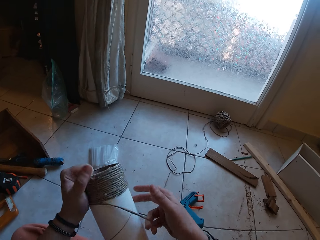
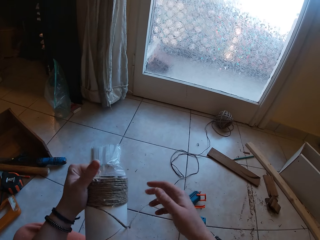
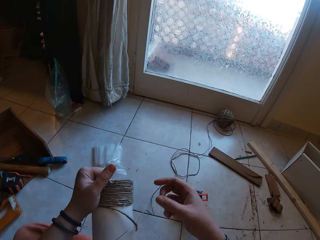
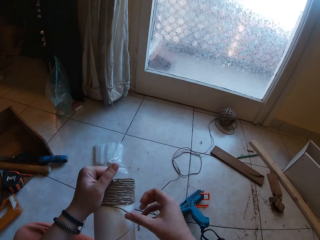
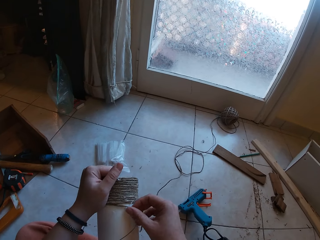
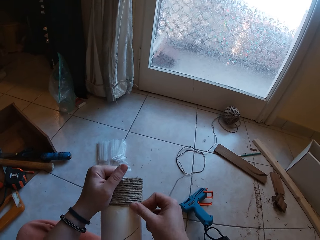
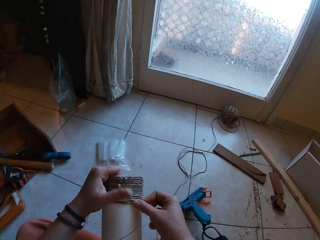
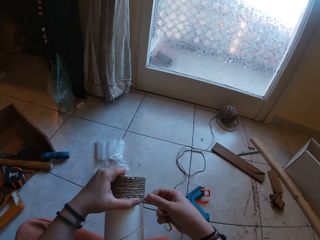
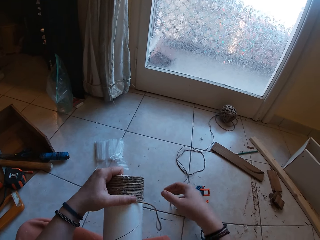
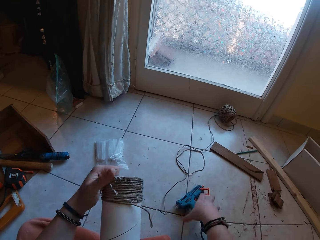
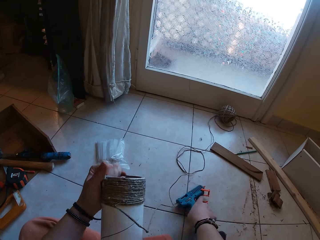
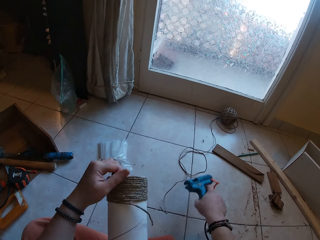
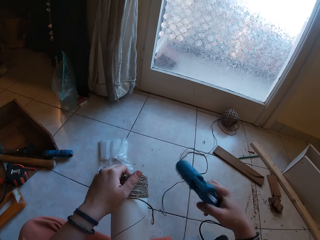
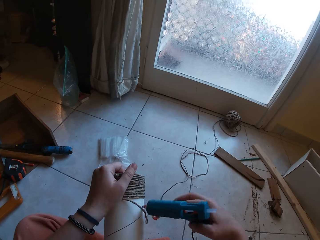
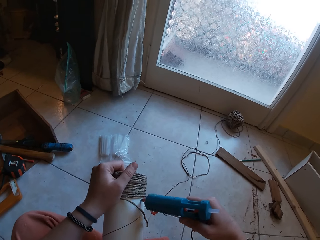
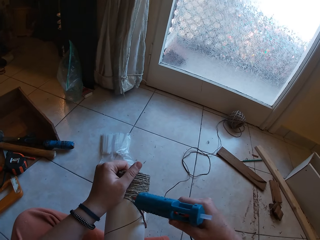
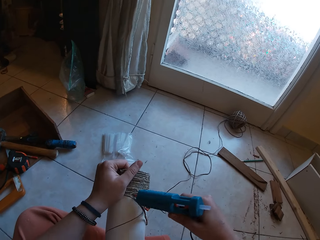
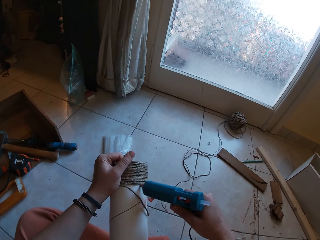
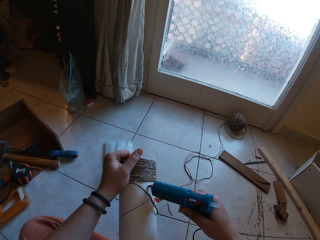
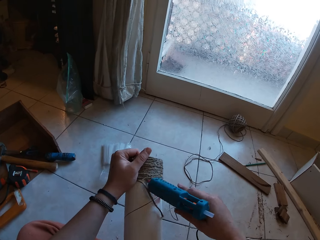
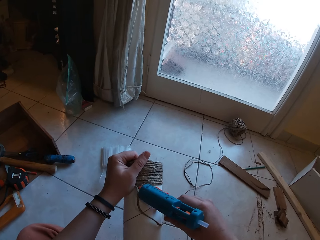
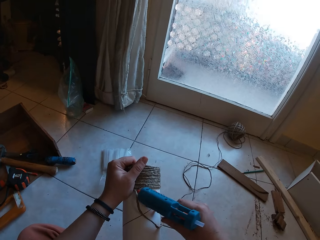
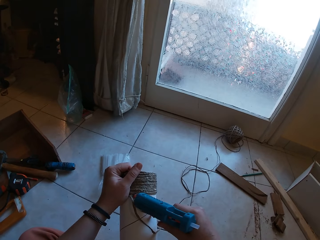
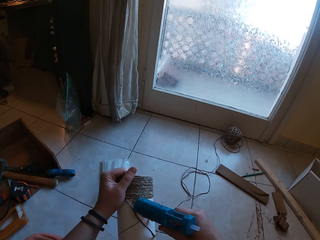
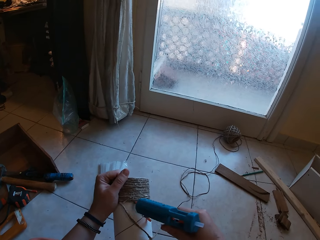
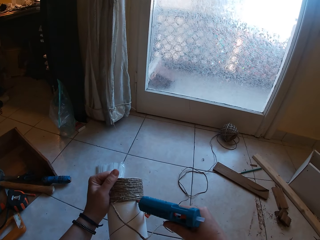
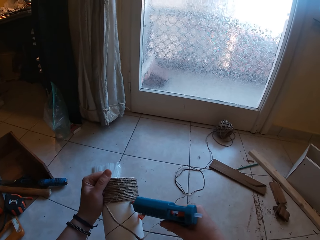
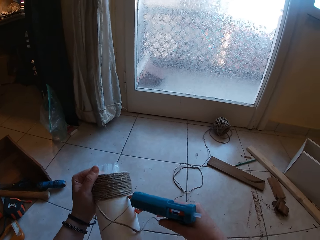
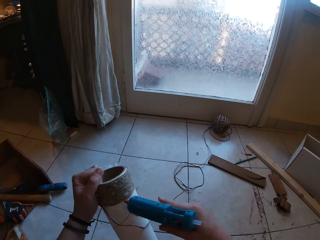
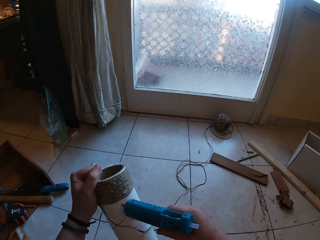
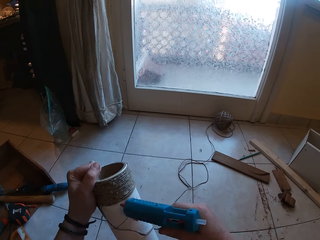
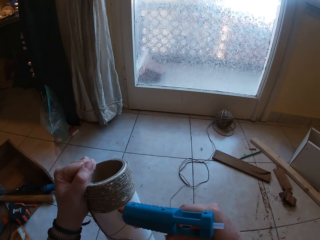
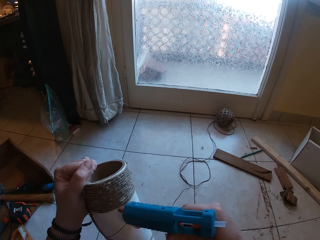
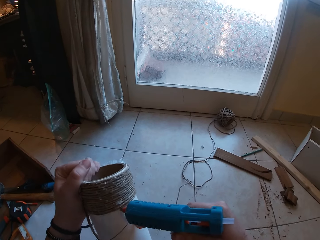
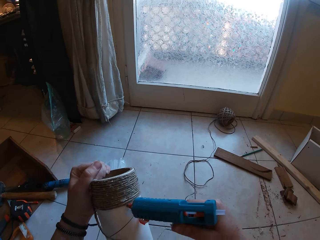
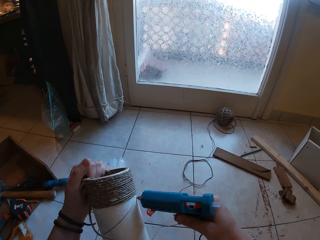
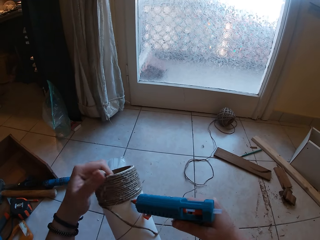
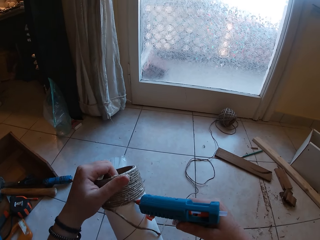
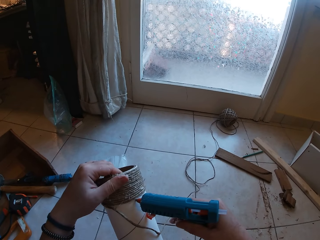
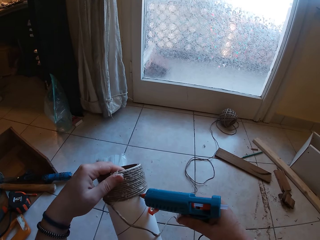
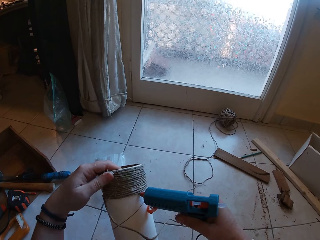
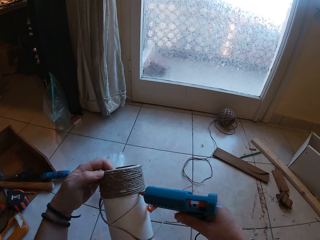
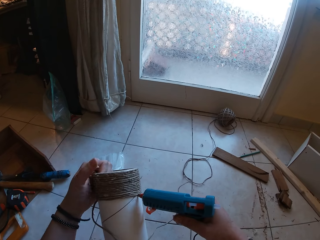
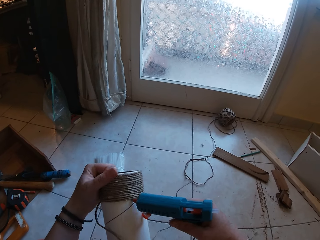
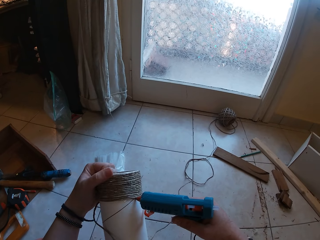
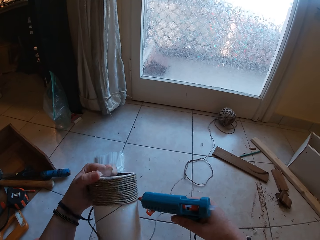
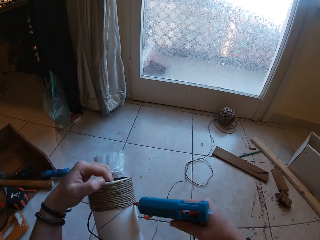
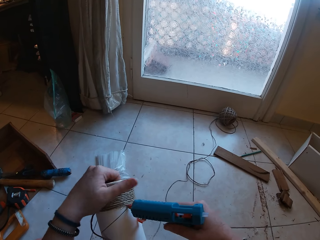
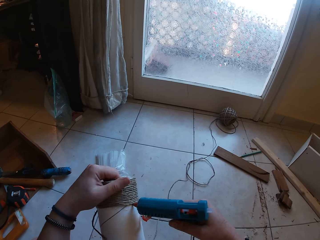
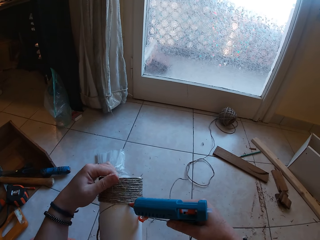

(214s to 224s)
The camera wearer adjusts the twine on the cardboard tube with her right hand. She picks the glue gun from the floor with her right hand. She applies glue on the cardboard tube with the glue gun in her right hand.

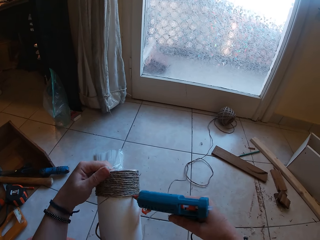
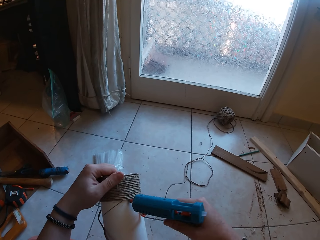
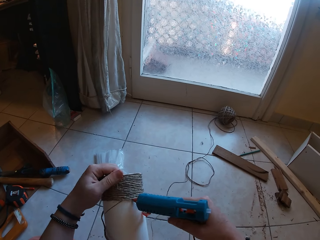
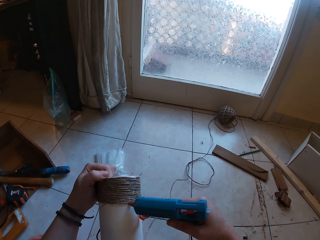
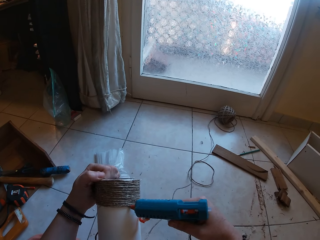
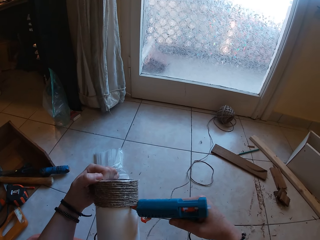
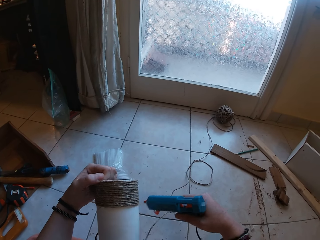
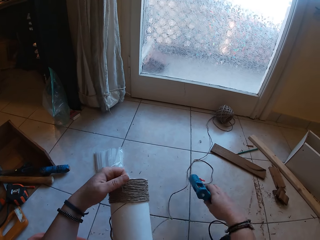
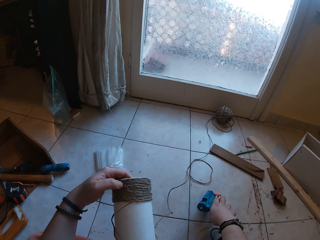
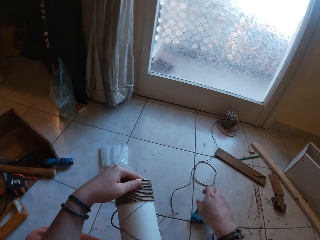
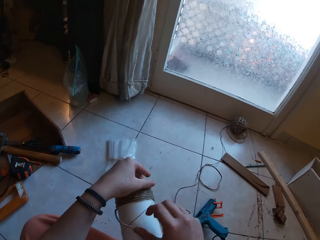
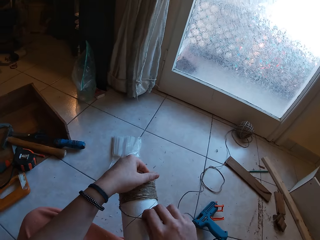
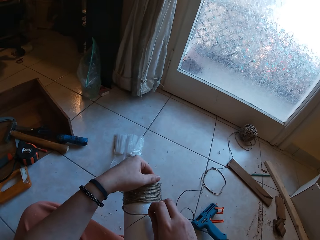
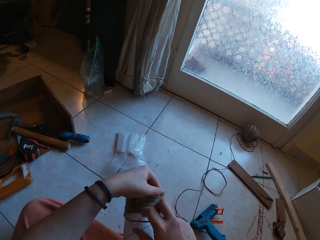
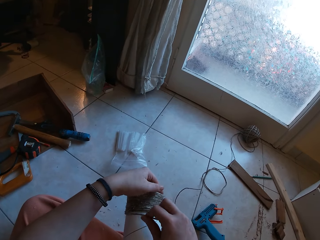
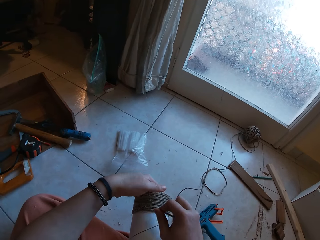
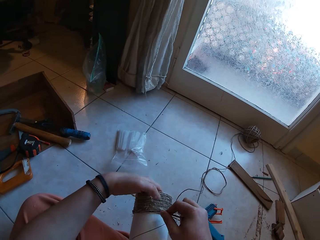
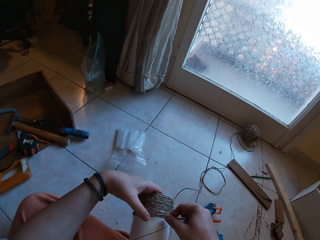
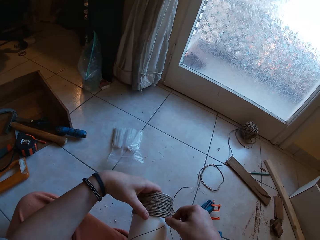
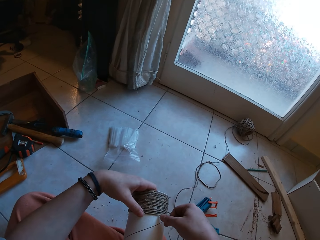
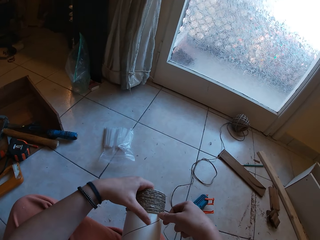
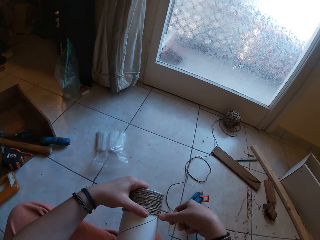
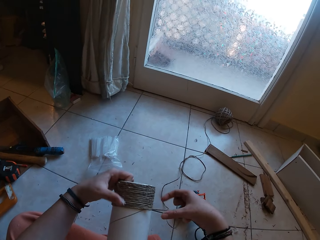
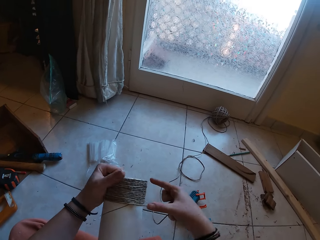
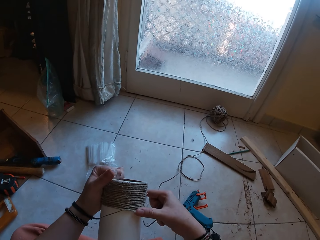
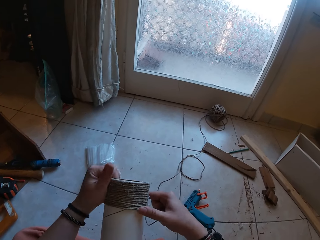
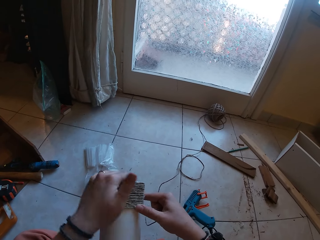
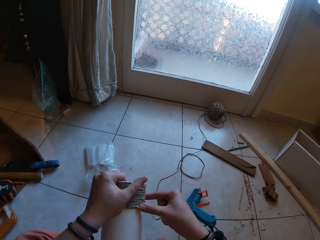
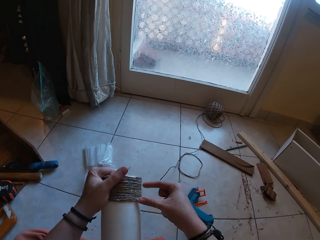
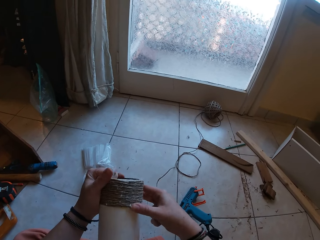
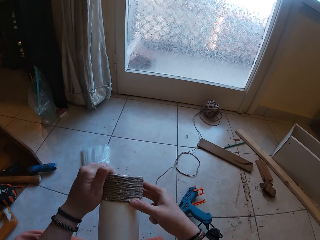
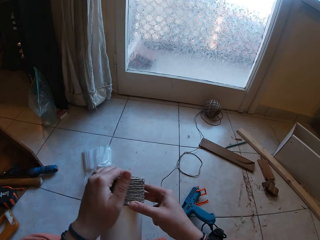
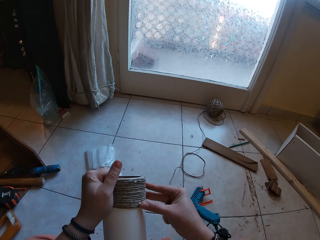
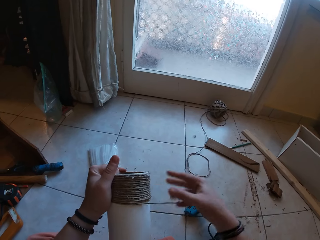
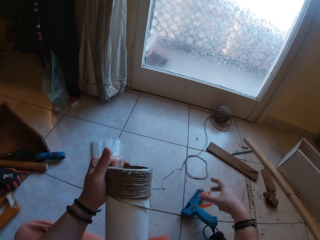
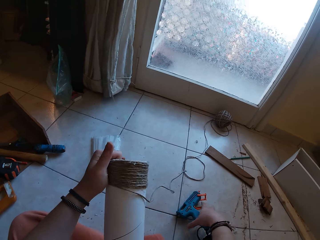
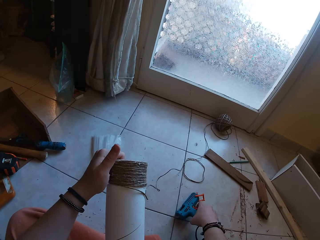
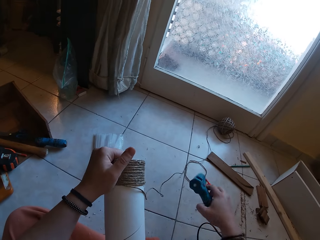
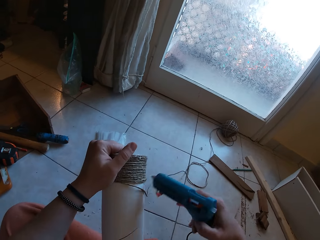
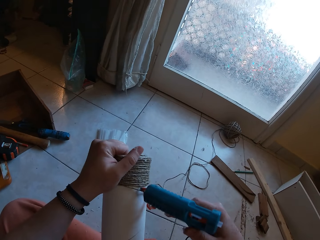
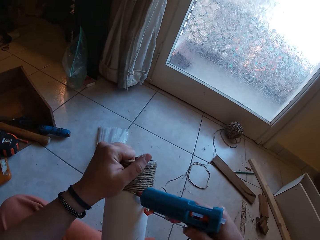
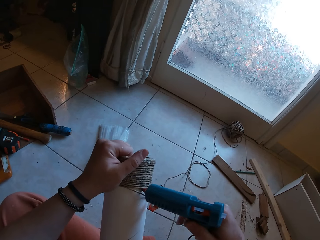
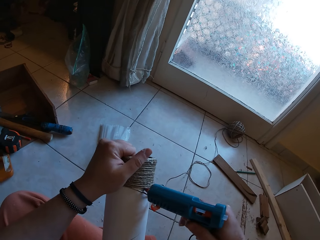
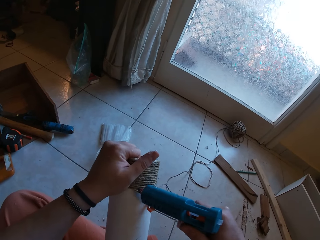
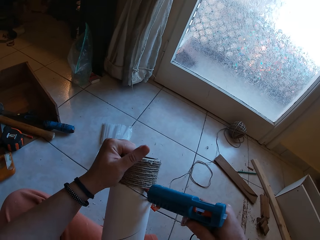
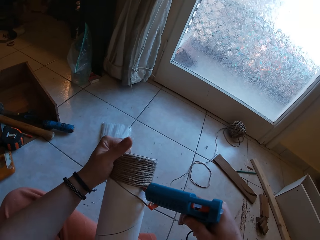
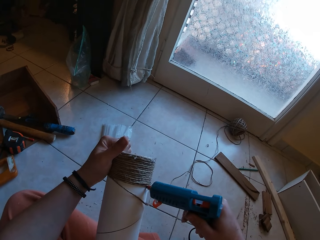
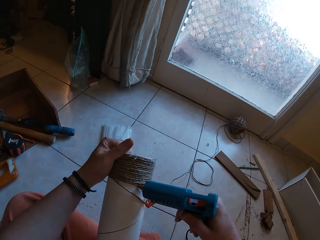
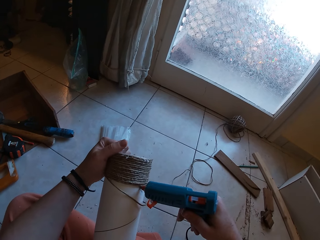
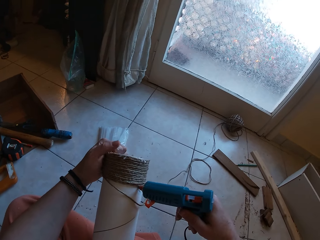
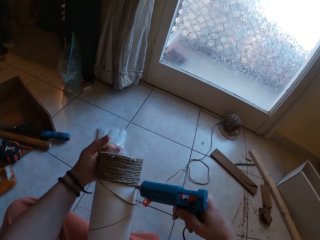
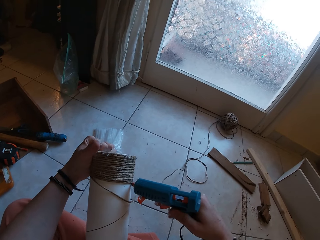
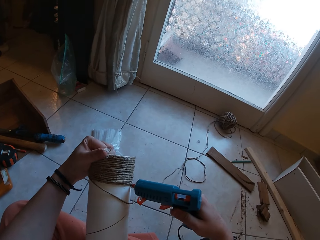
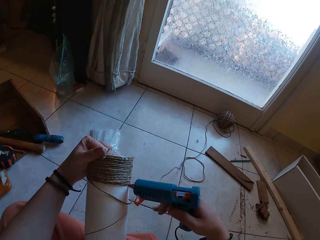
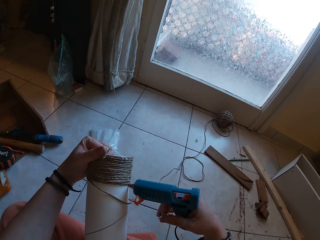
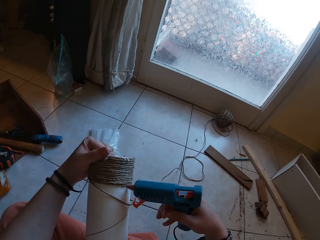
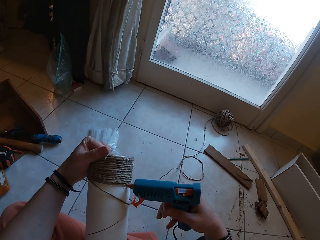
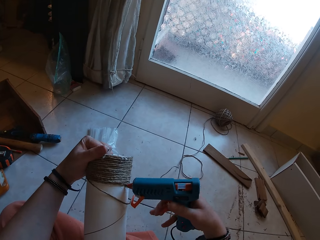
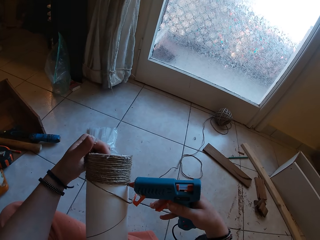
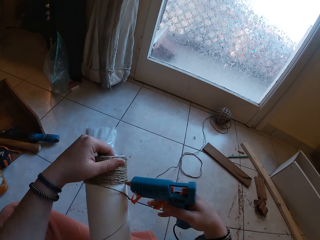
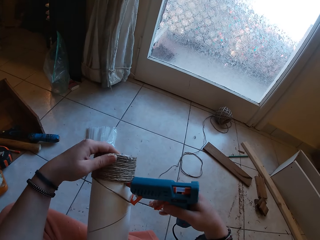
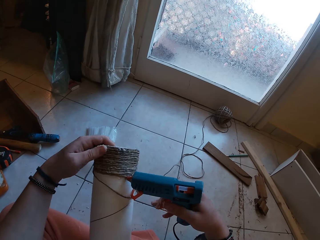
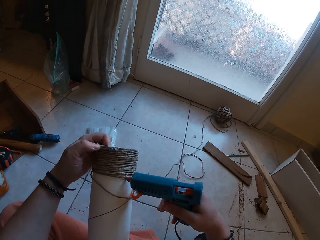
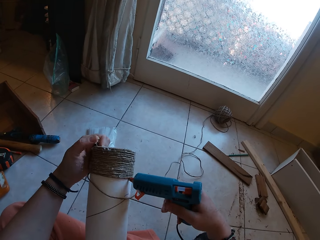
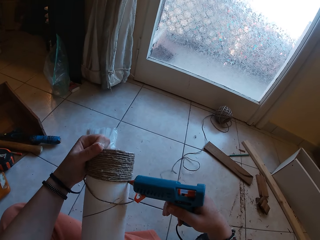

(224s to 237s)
The camera wearer drops the glue gun on the floor with her right hand. She rolls the twine on the cardboard tube with her right hand. She aligns the rope on the carton. She picks the glue gun from the floor with her right hand. She puts glue on the carton.
